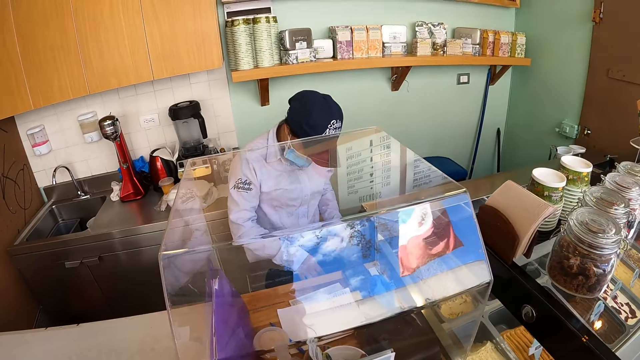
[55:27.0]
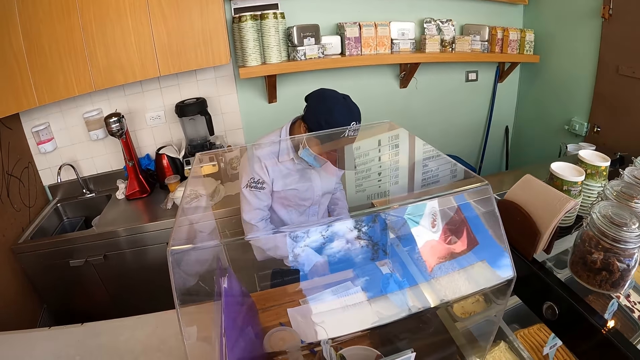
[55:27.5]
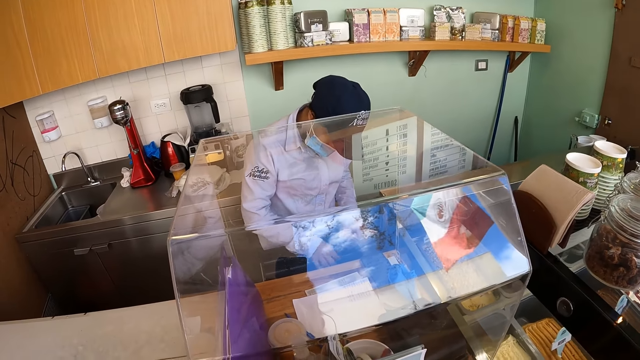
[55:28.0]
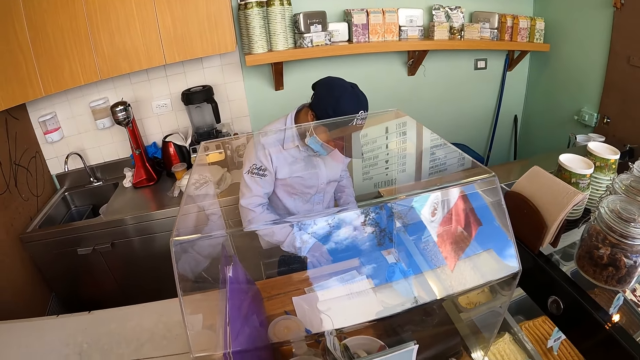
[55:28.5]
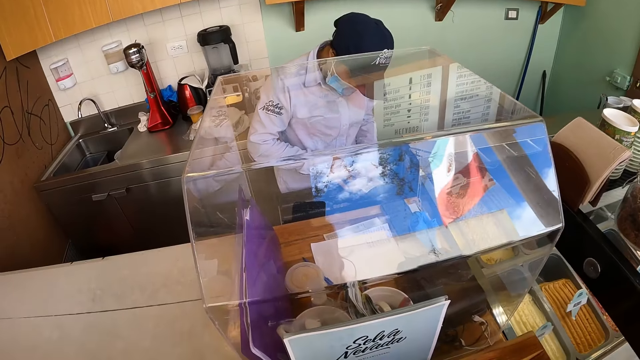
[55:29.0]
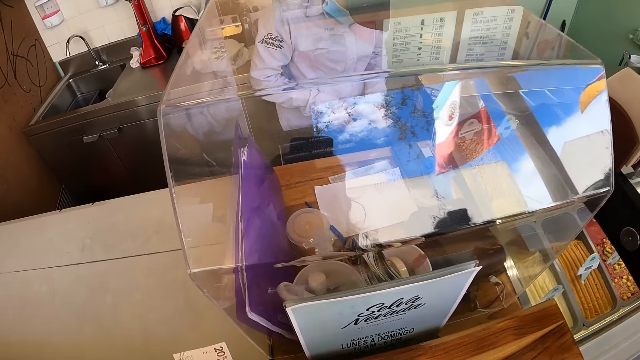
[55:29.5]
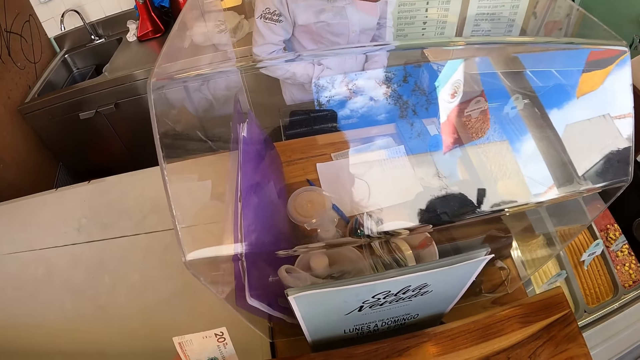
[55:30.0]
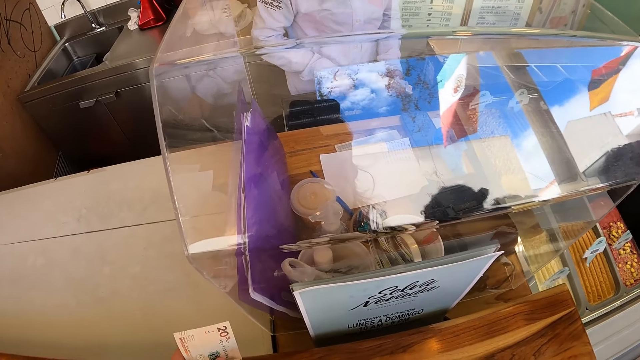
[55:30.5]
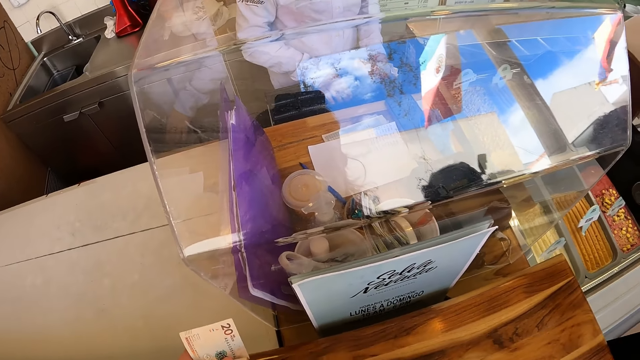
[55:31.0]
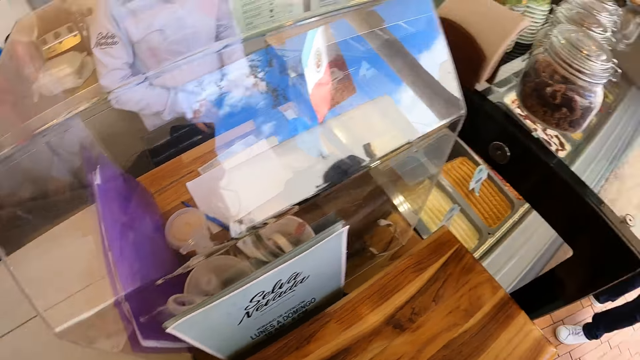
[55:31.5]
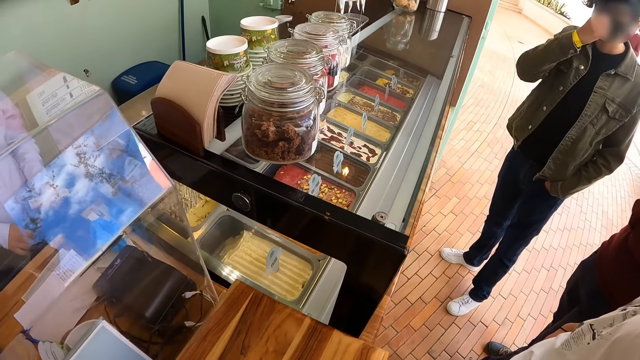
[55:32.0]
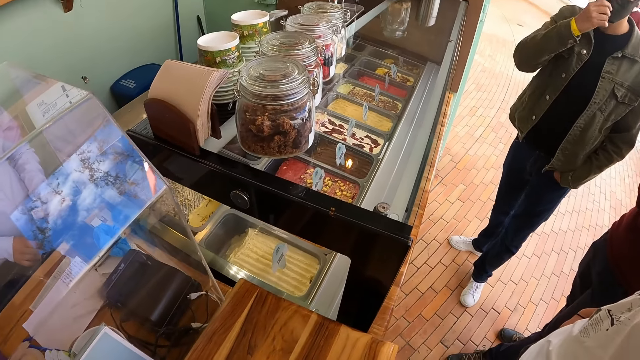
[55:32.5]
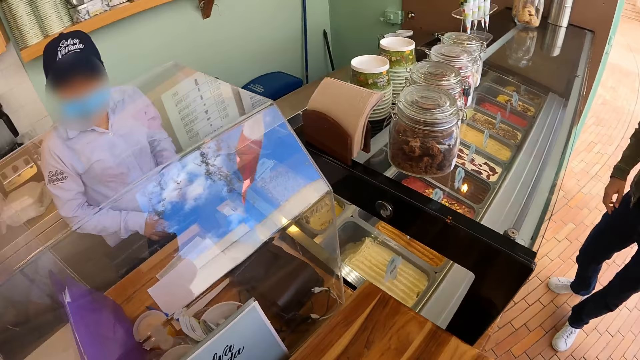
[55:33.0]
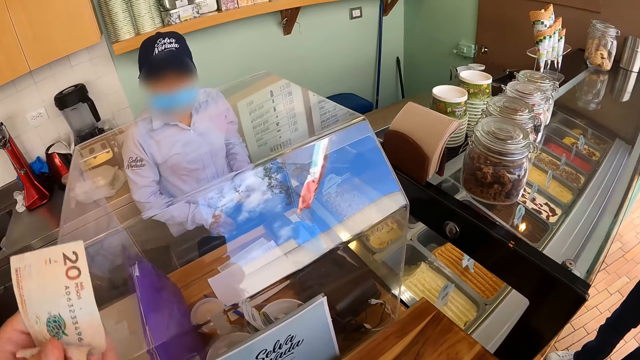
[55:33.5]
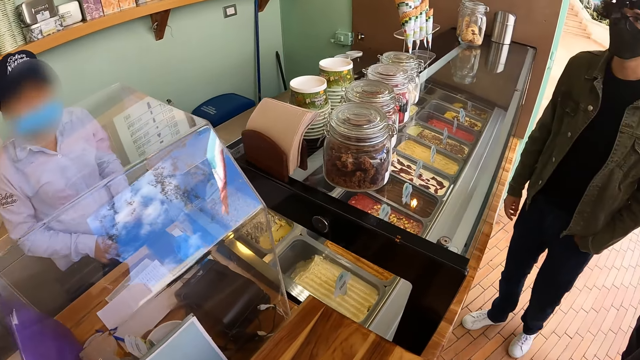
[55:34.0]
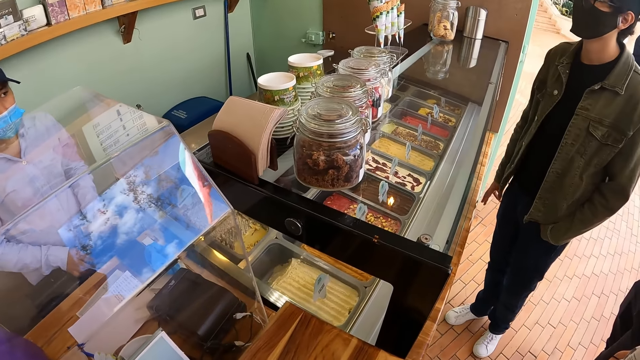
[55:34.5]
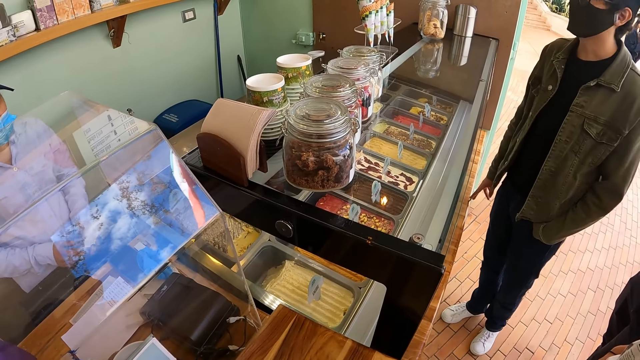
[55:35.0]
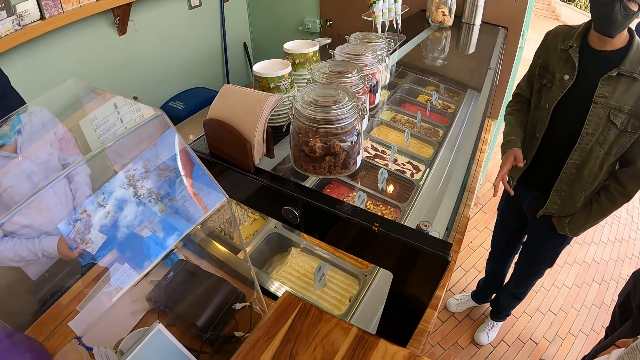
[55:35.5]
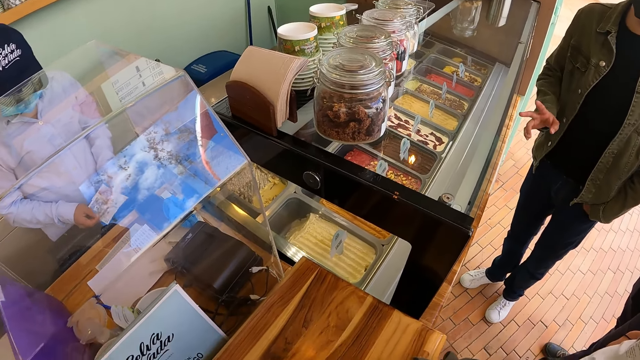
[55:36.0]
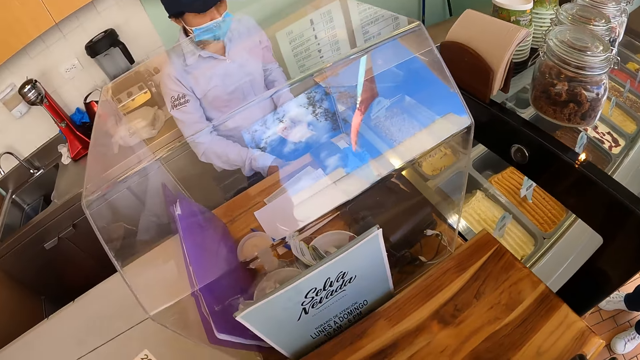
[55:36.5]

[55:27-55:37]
The camera wearer talks to a person. They talk to another person. They lift the left hand. They talk to the first person. They look ahead.

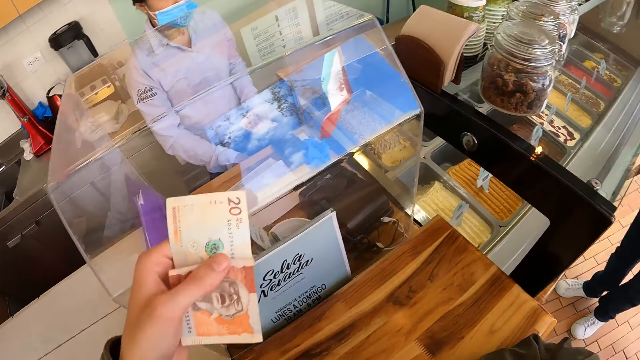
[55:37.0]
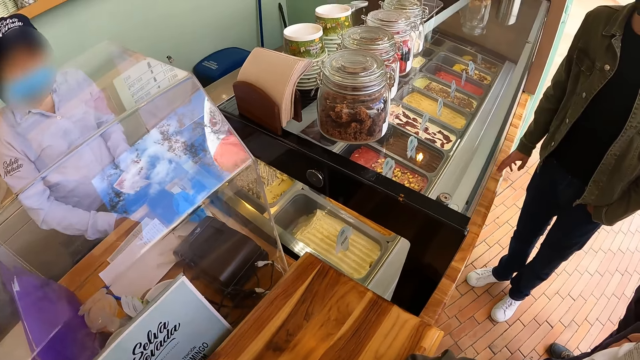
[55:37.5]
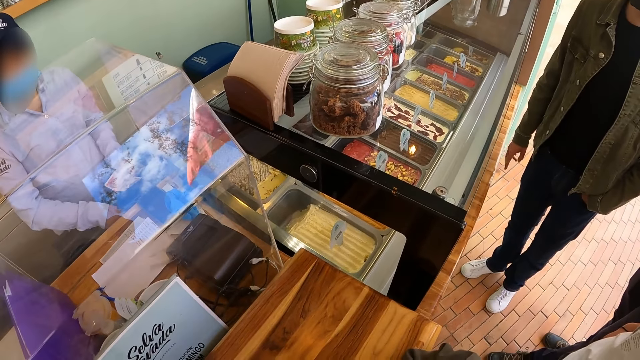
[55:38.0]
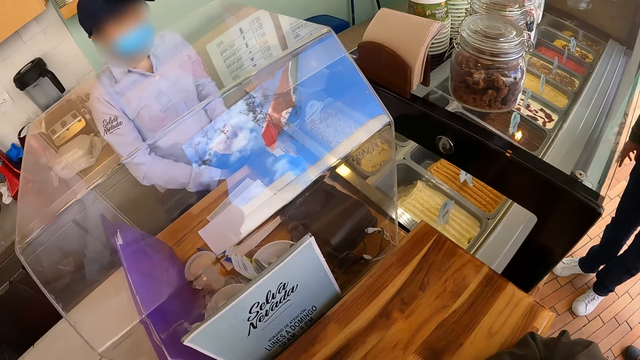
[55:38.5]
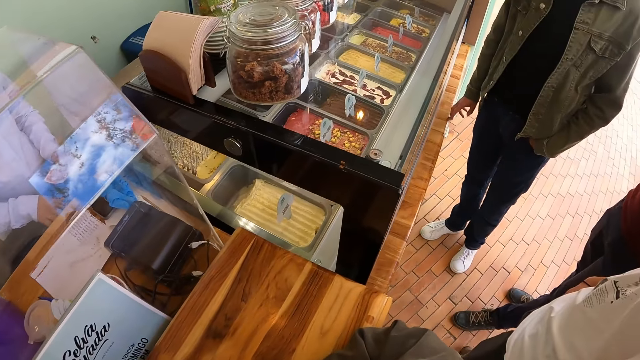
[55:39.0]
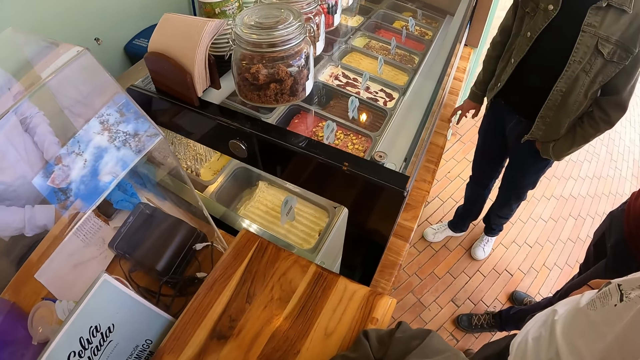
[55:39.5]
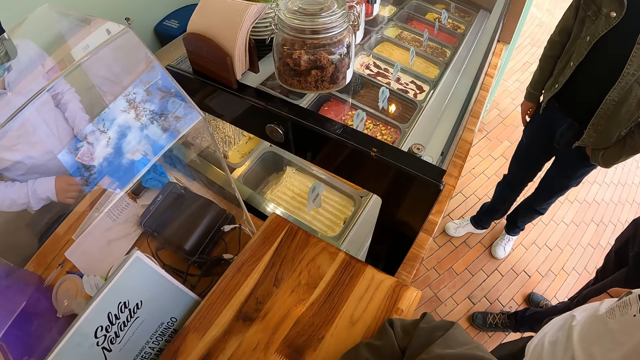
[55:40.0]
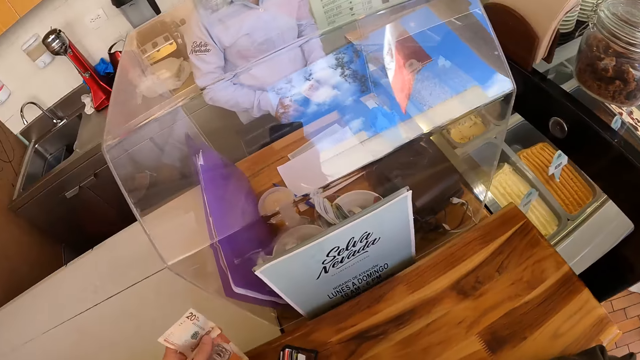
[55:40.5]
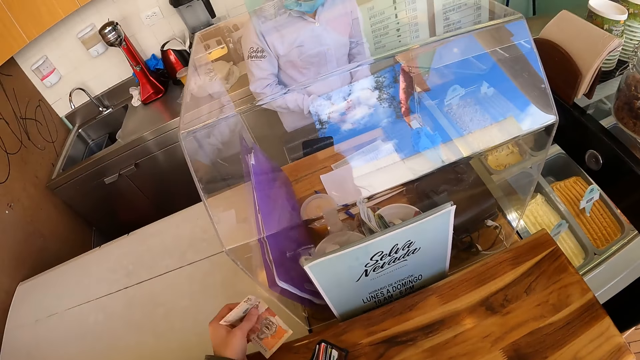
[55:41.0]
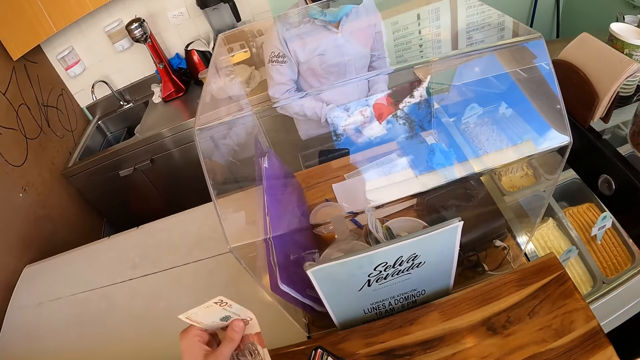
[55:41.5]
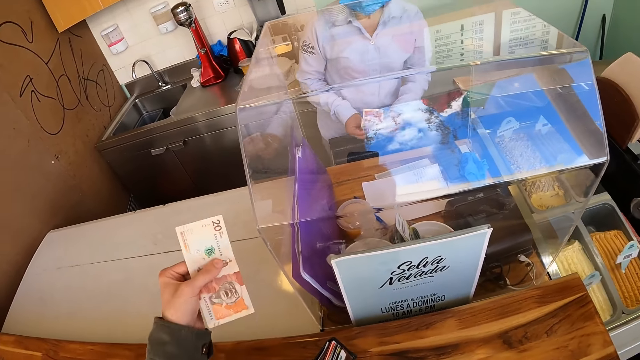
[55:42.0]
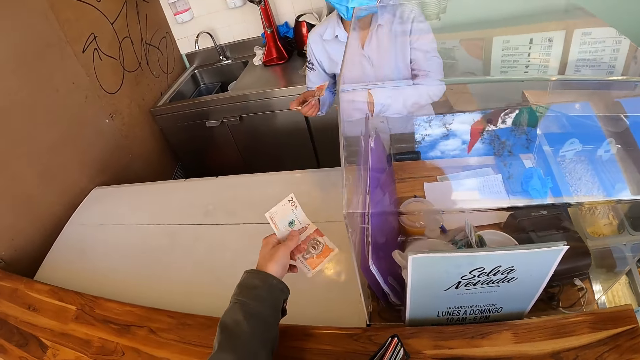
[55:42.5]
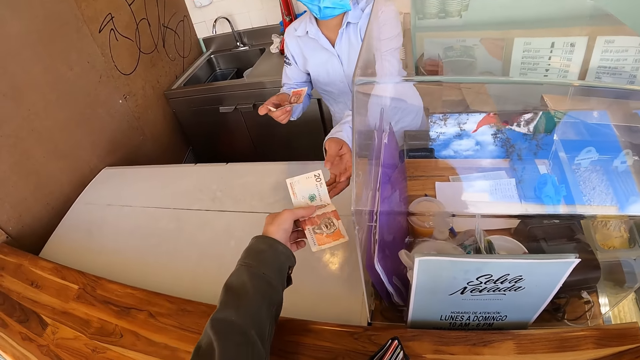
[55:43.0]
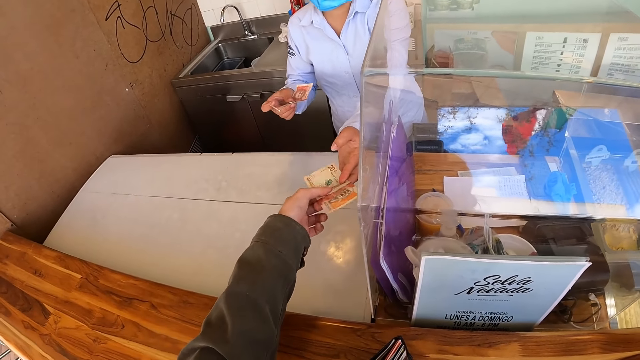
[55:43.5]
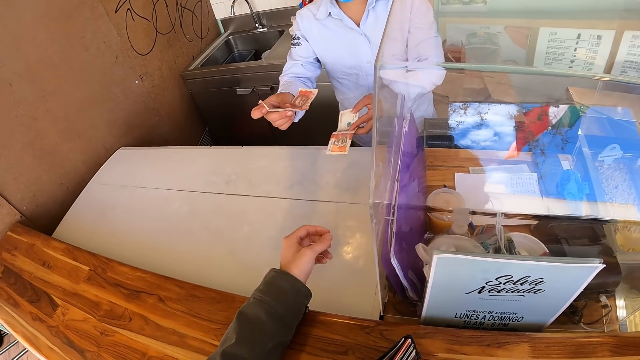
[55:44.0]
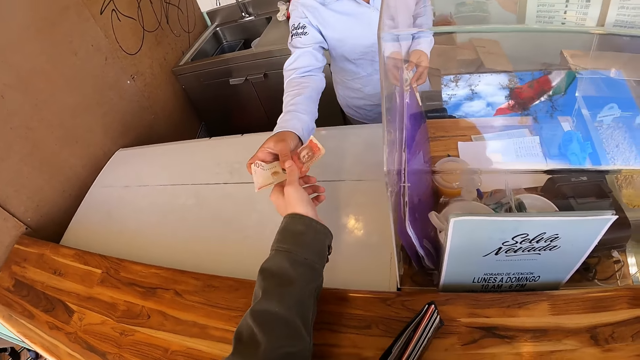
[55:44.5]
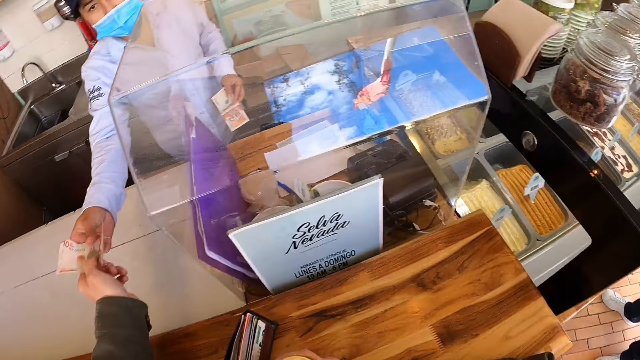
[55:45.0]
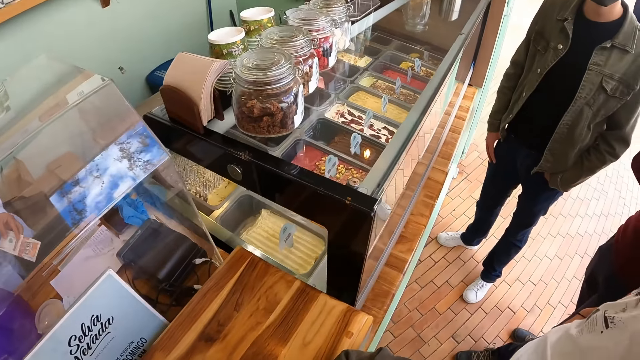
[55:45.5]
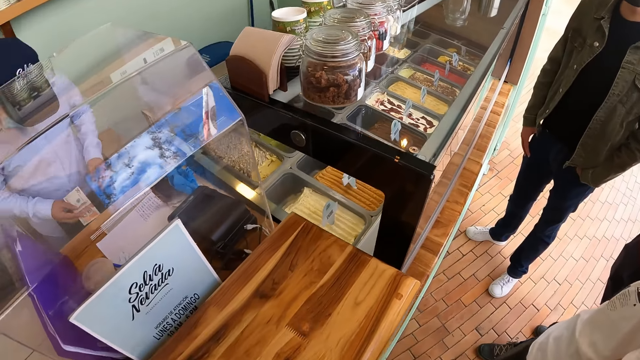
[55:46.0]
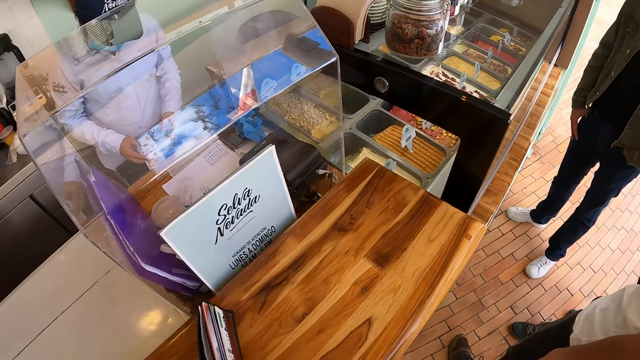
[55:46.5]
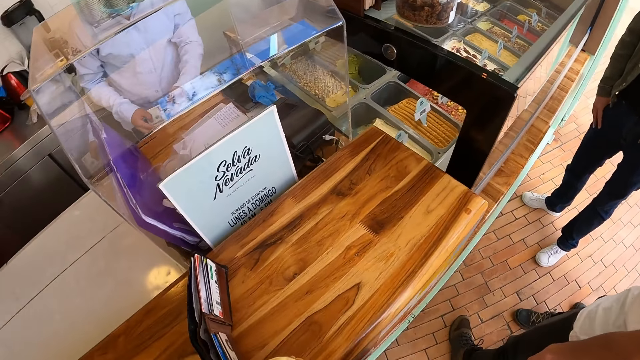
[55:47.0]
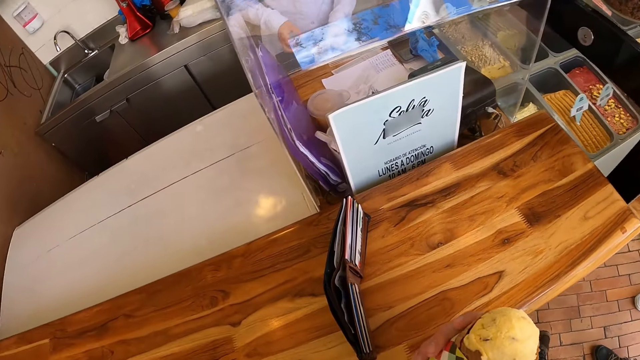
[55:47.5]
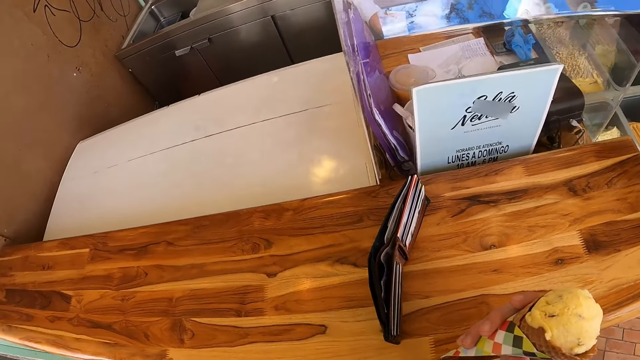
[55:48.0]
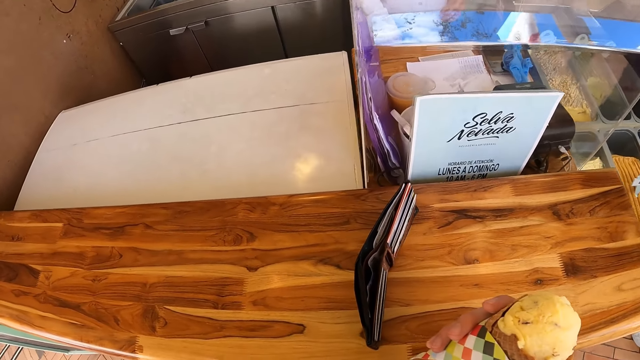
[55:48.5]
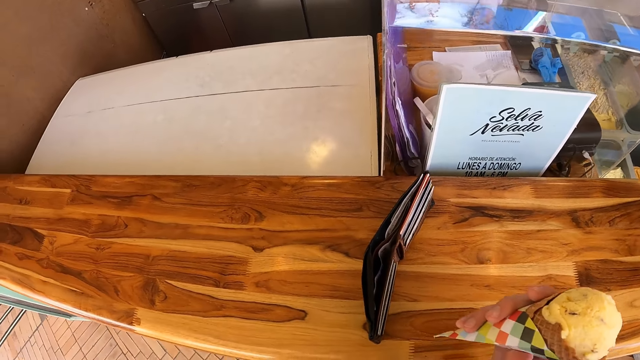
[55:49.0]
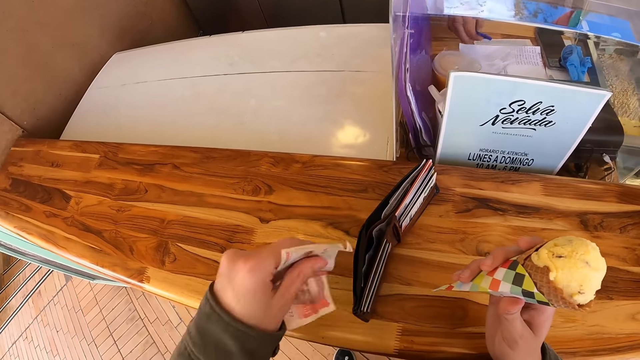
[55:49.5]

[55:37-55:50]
The camera wearer holds the money. They move around the left hand. They talk to a cashier. They look ahead. The cashier counts the money. The camera wearer holds the money with the left hand. They hand the cashier the money with the left hand. They take the money from the cashier with the left hand. They look ahead. The cashier puts the money in the counter. The camera wearer looks at the ice cone. They hold the ice cream with the right hand.
